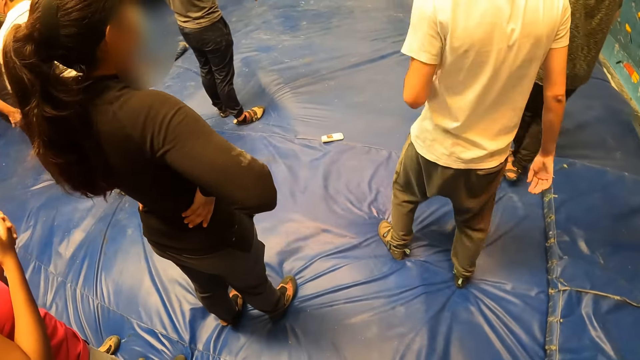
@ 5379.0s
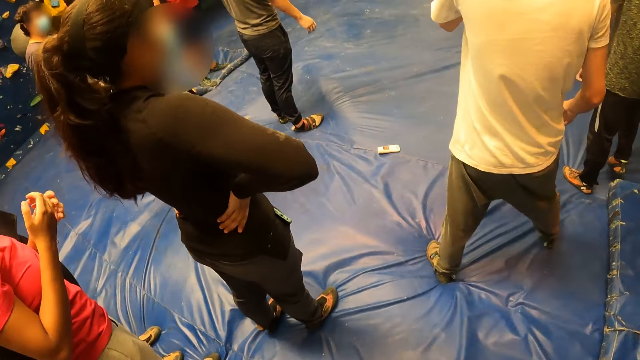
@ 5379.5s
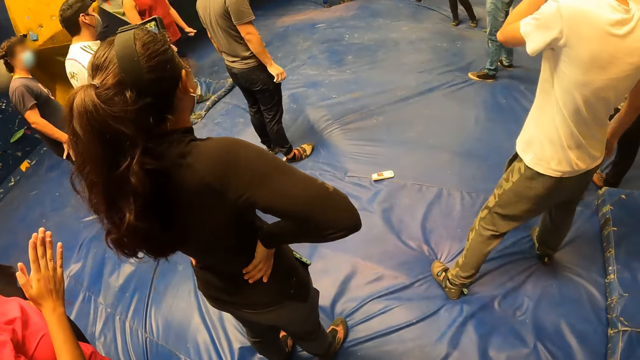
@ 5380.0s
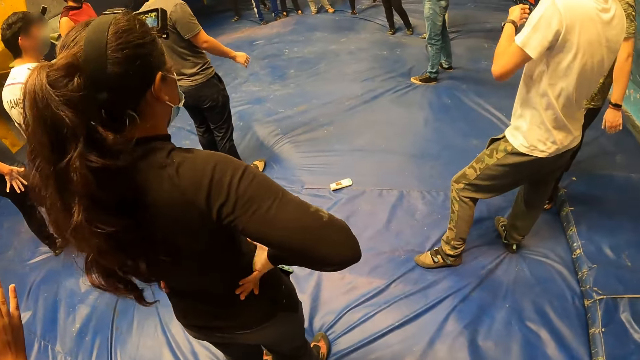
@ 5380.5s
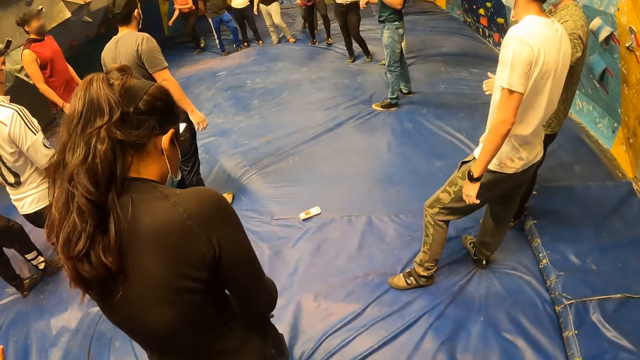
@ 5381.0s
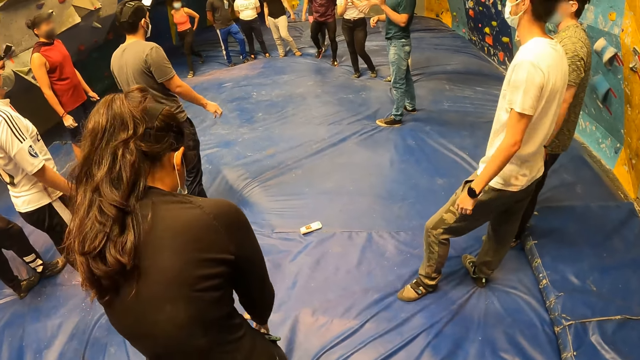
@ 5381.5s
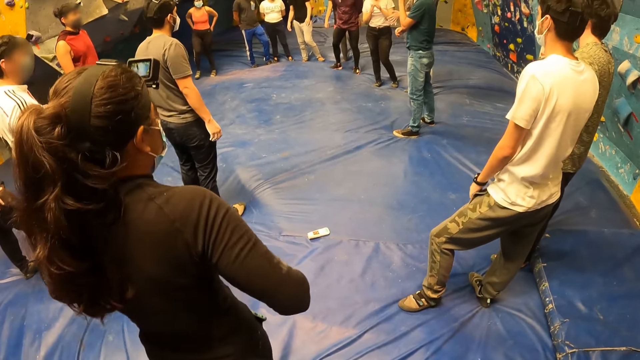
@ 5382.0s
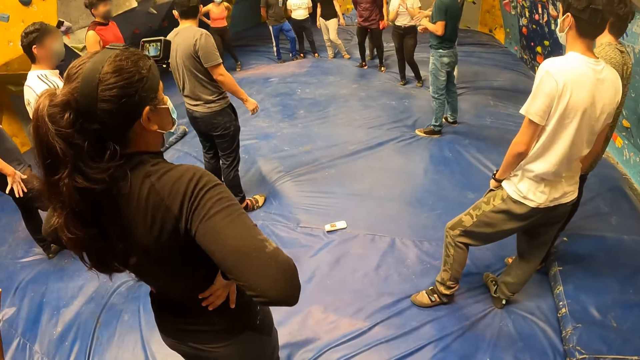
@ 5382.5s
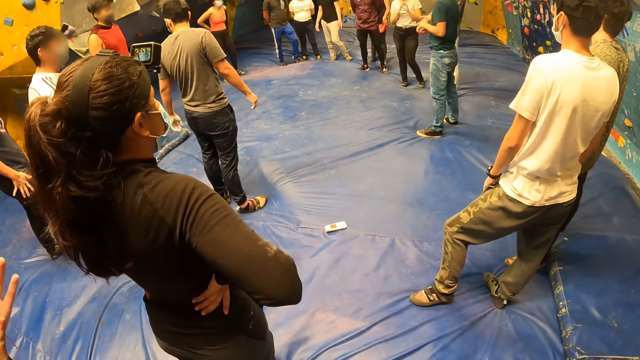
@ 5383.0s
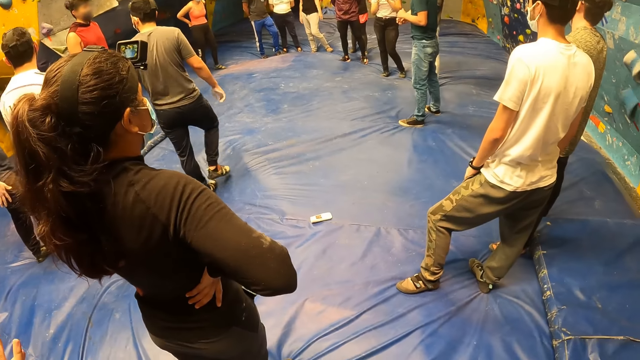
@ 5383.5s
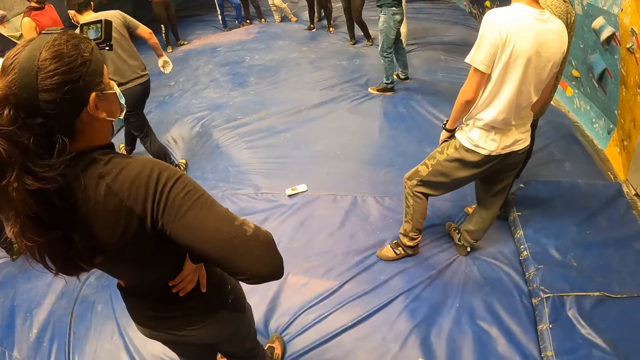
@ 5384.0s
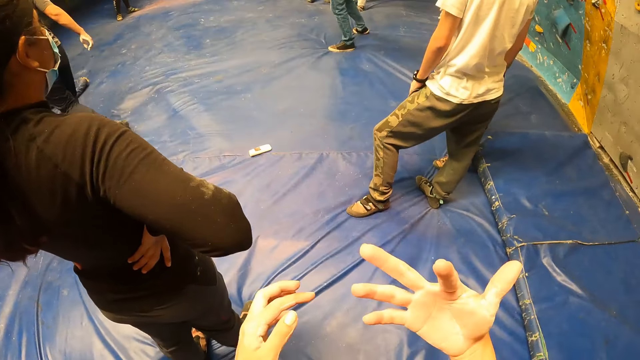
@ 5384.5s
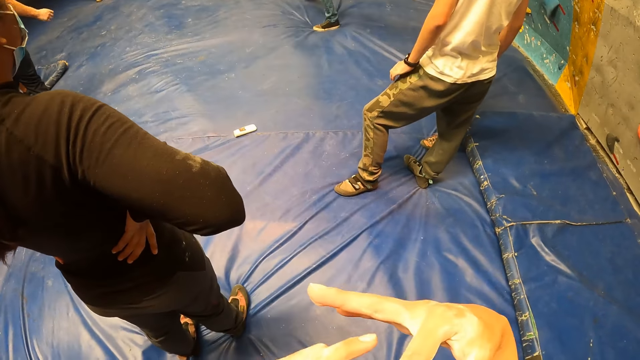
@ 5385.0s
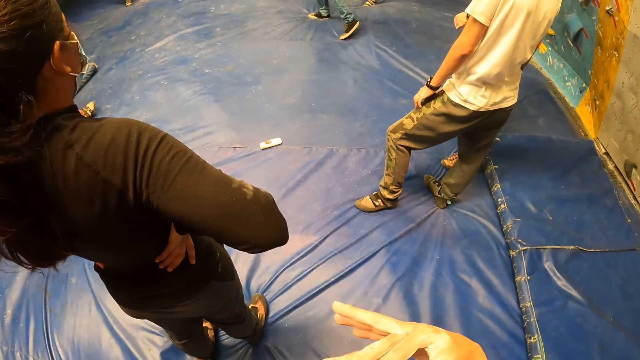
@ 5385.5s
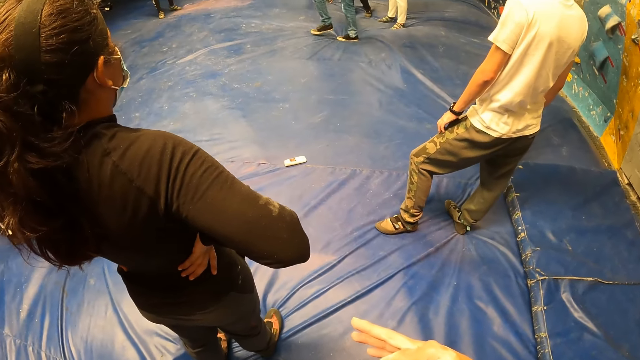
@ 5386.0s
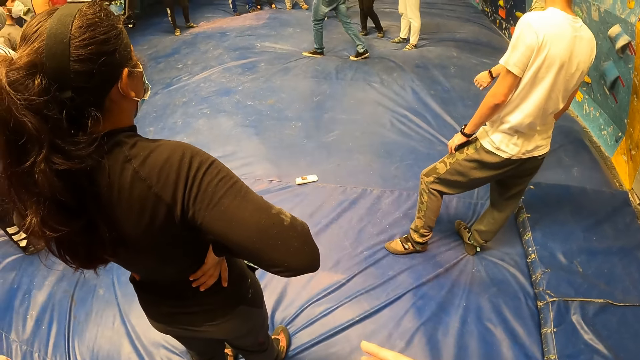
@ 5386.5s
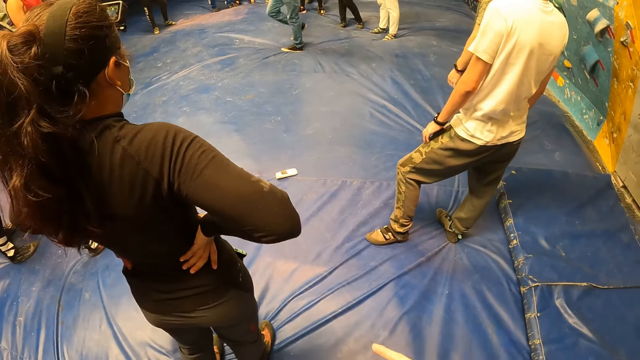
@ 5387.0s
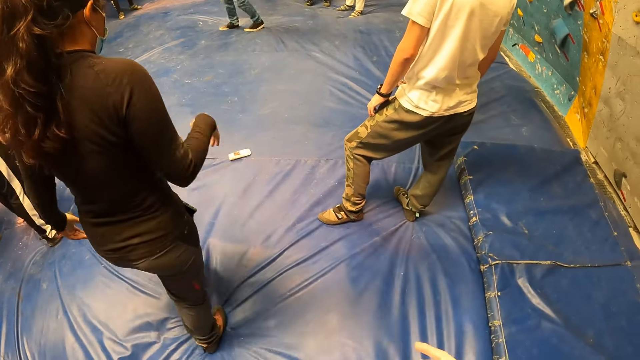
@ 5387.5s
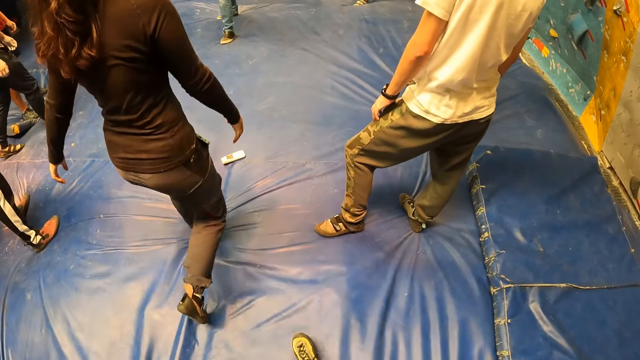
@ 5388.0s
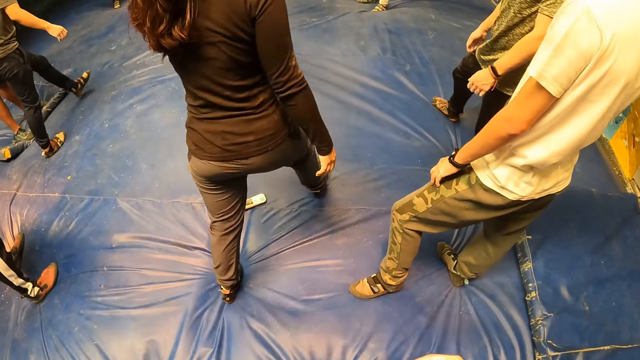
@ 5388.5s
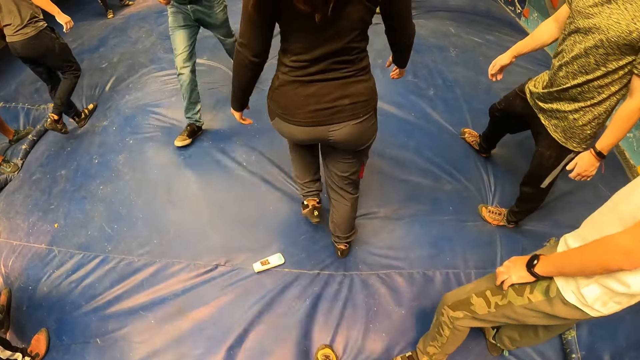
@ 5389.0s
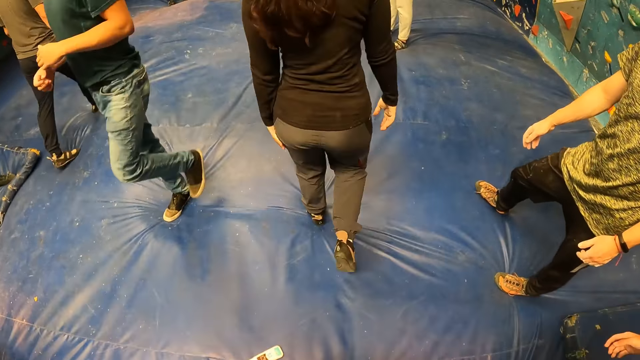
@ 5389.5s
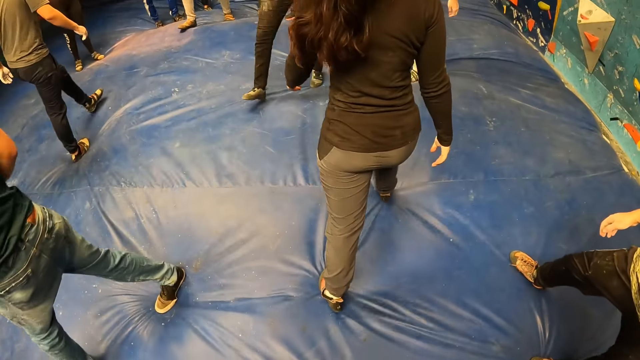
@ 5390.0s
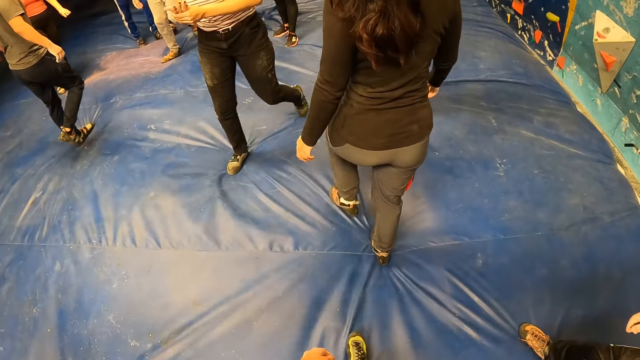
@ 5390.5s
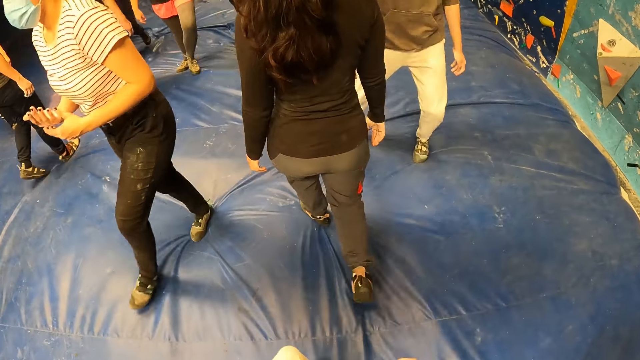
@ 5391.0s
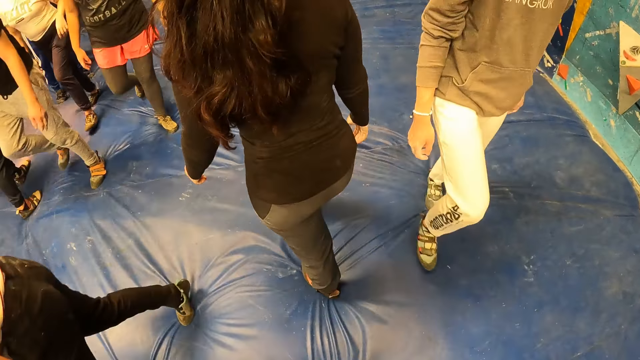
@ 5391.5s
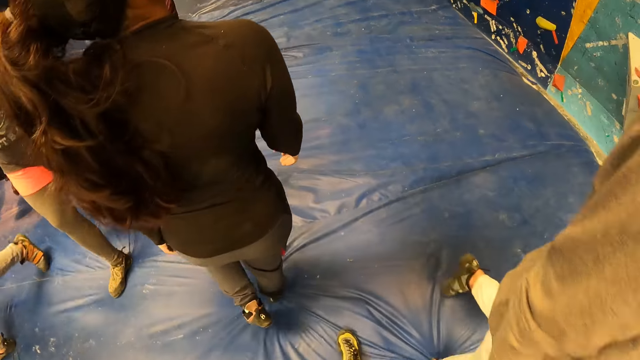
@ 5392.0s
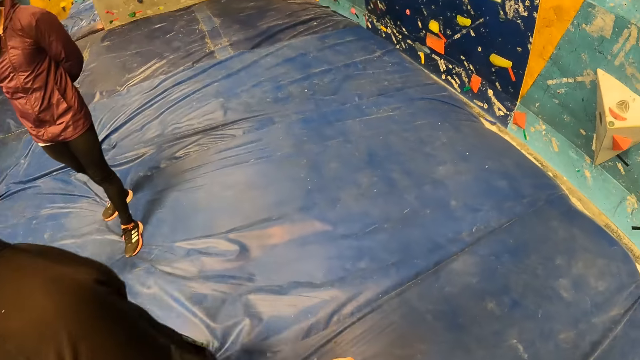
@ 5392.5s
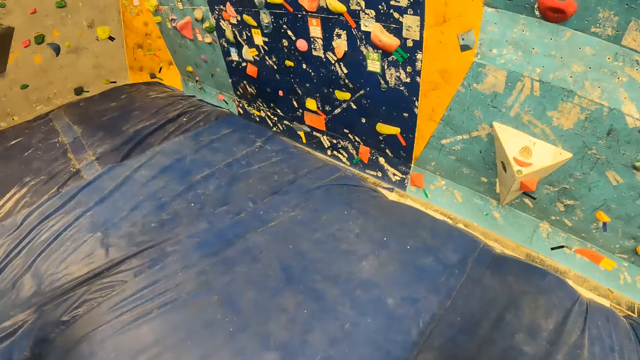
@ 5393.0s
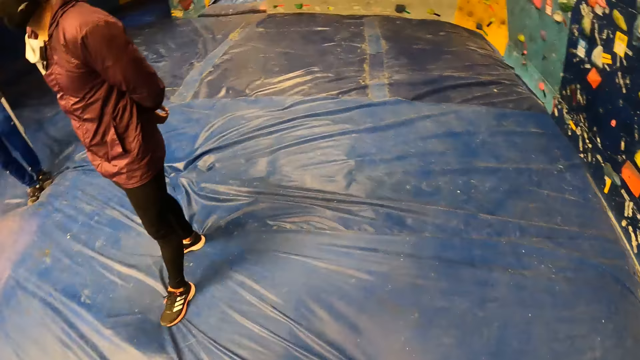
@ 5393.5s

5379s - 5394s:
A woman moves her hands and holds her waist. The camera wearer lifts her hand. She touches her hand. The woman walks around the room. The camera wearer walks around the room.

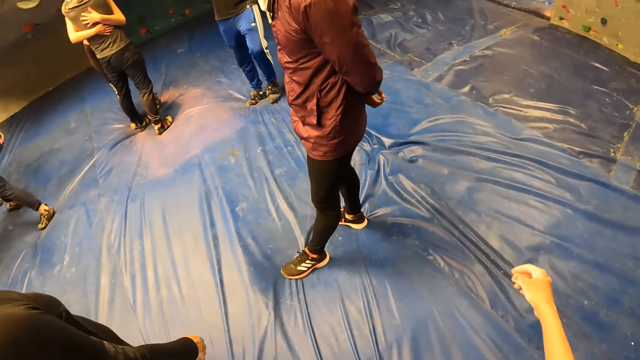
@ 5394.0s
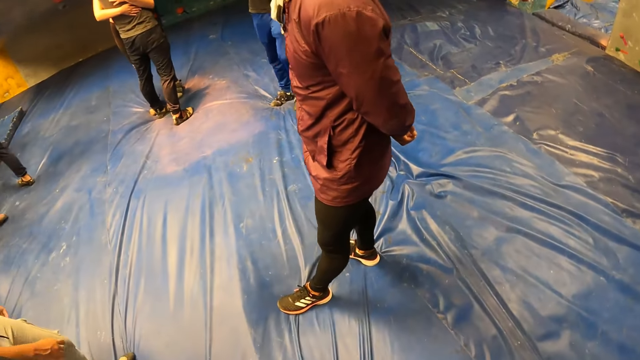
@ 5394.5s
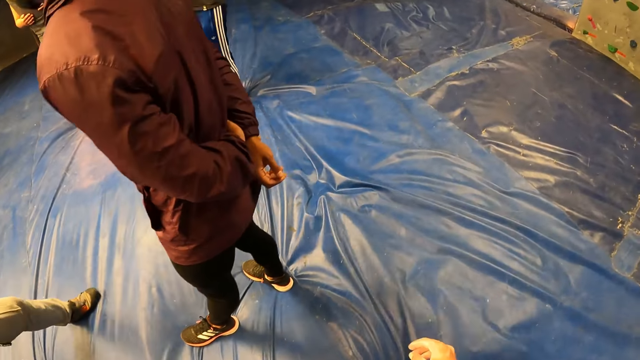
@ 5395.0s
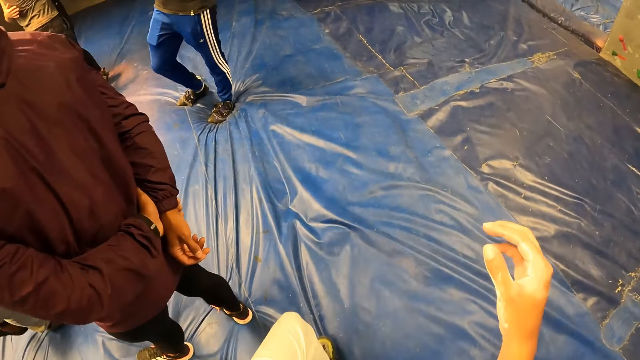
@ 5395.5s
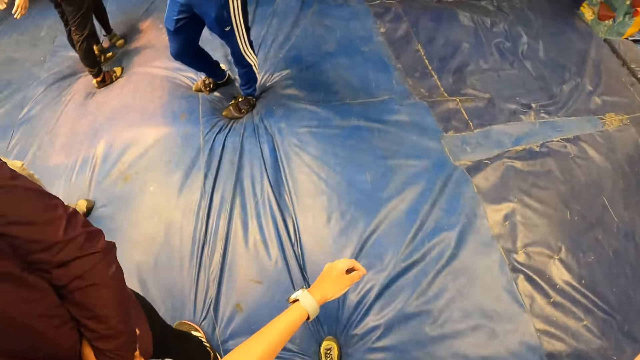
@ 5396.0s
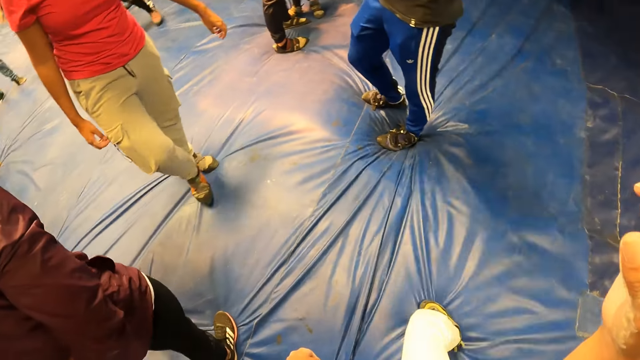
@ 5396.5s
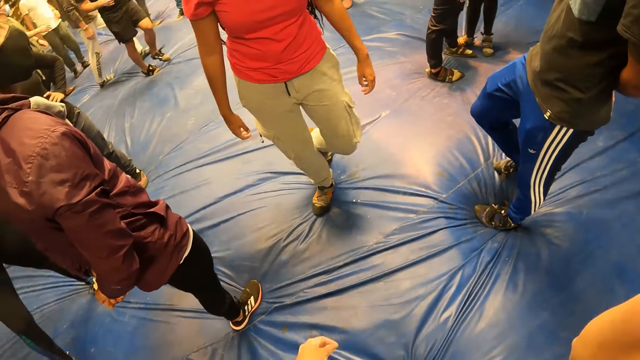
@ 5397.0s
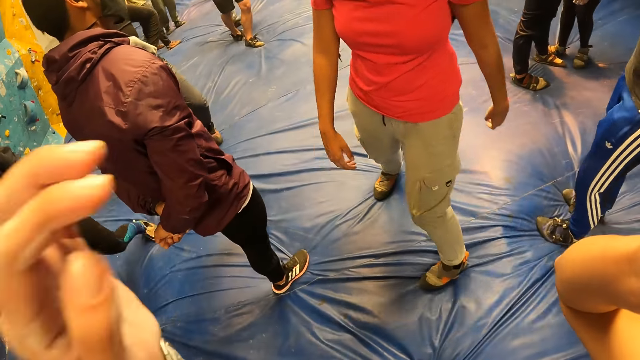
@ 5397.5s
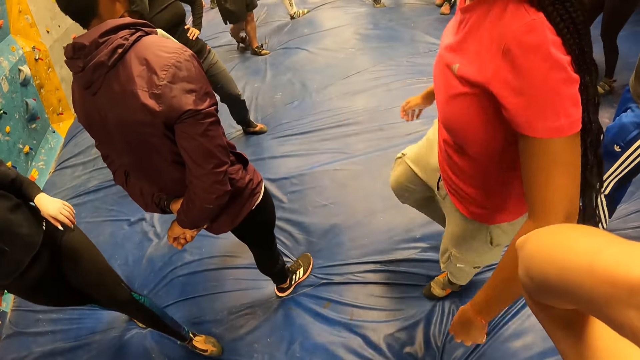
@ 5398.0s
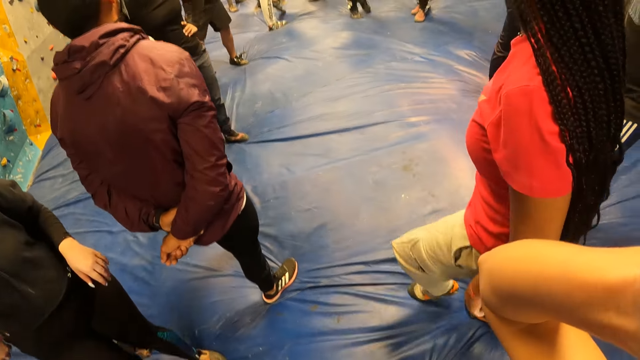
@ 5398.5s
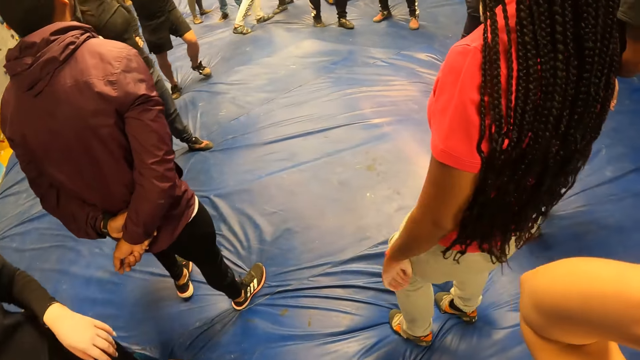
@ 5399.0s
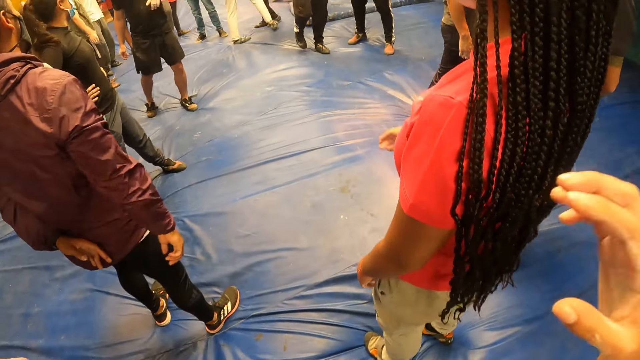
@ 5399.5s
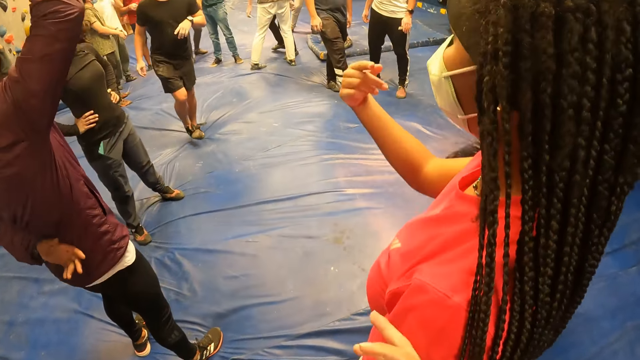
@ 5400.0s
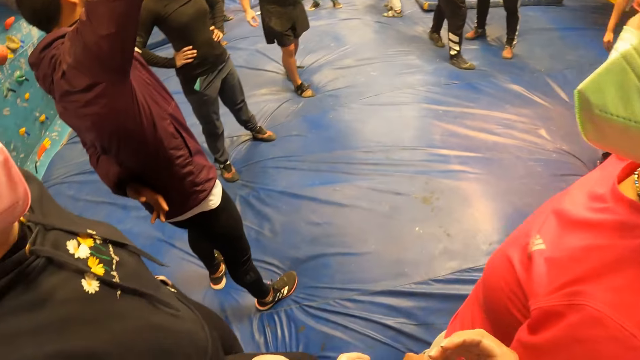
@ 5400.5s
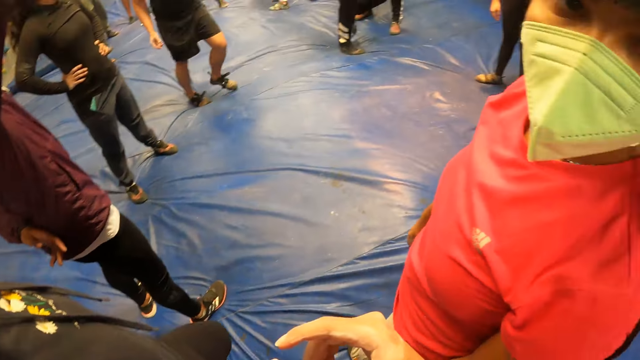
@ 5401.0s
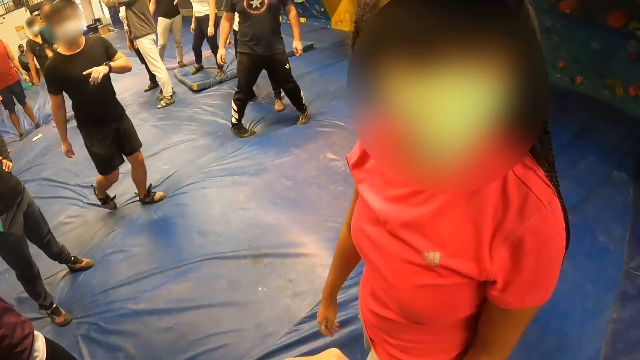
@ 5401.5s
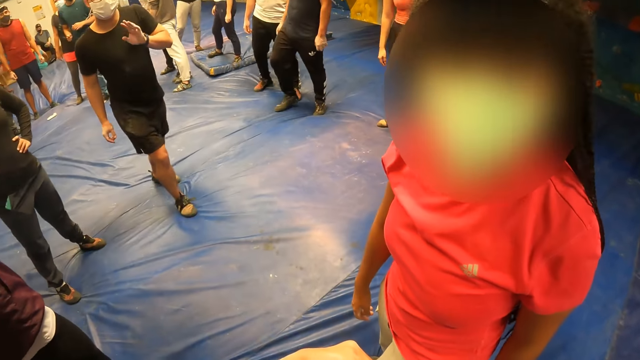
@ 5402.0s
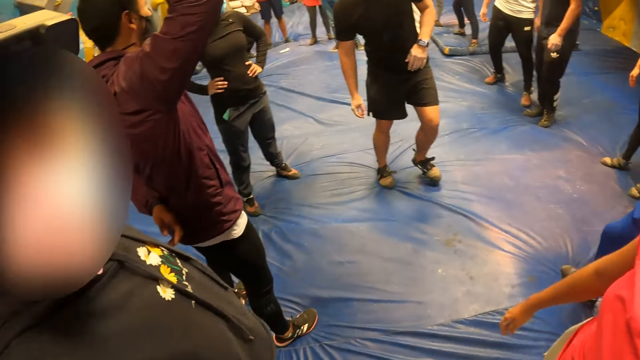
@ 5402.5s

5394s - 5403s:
The camera wearer adjusts the camera. She moves her hand. She interacts with a woman and another woman.
